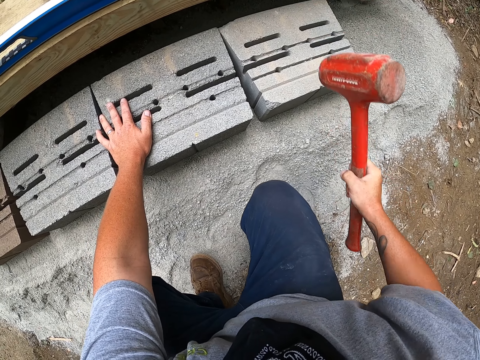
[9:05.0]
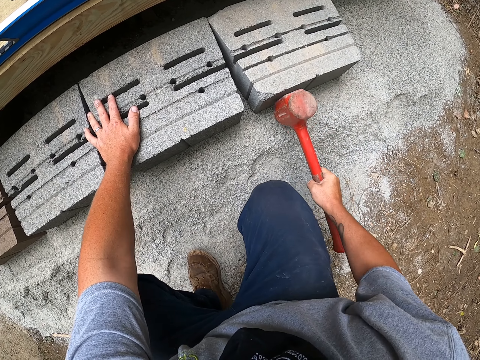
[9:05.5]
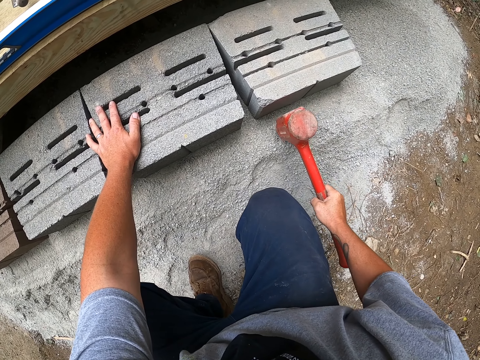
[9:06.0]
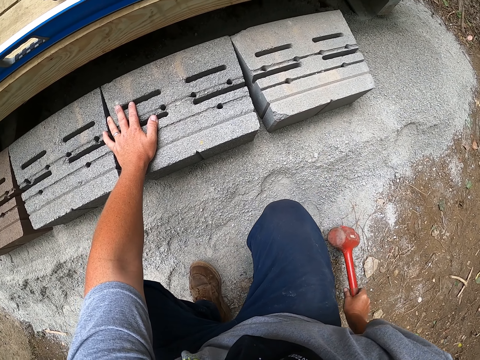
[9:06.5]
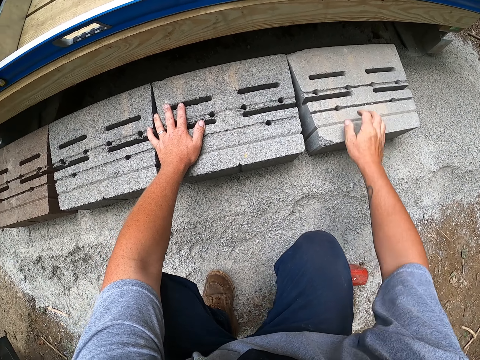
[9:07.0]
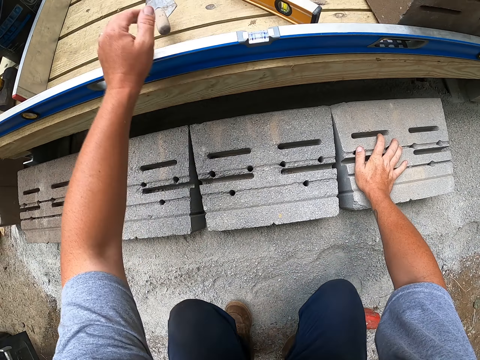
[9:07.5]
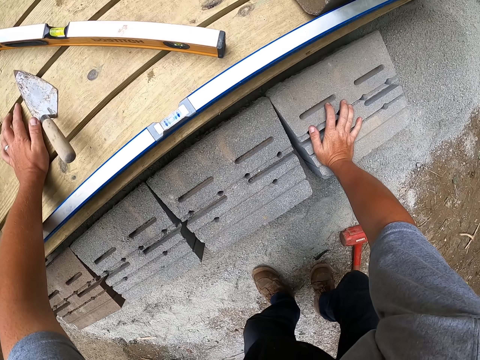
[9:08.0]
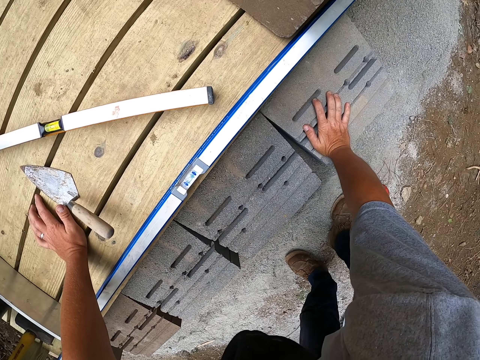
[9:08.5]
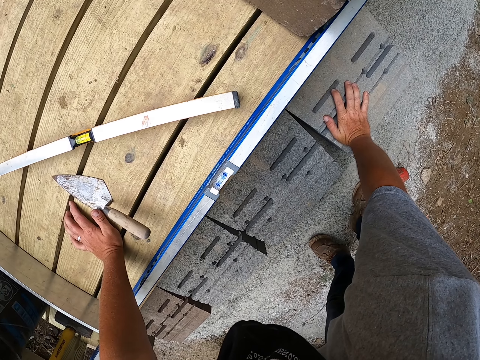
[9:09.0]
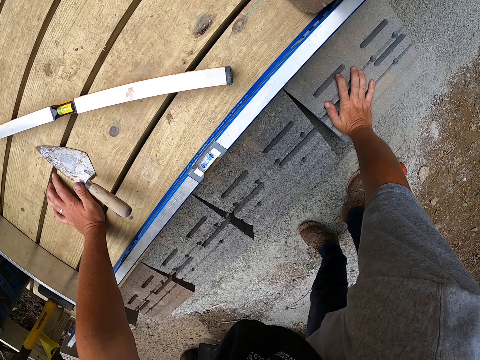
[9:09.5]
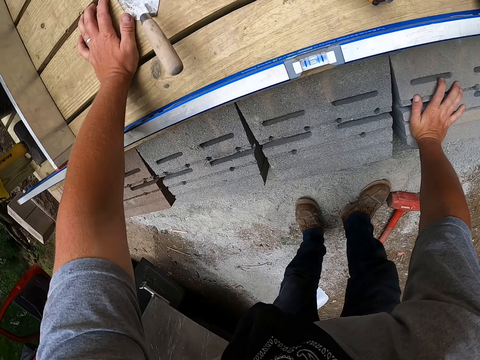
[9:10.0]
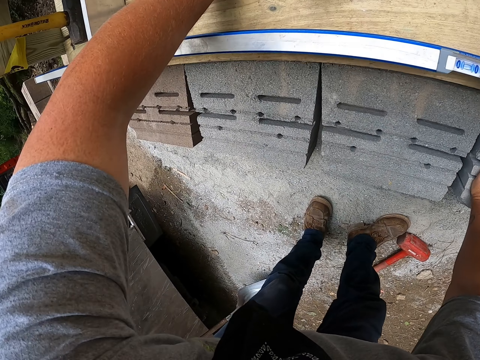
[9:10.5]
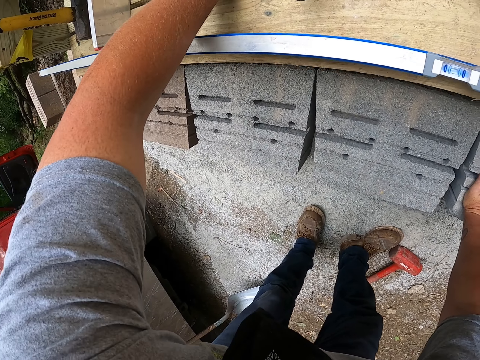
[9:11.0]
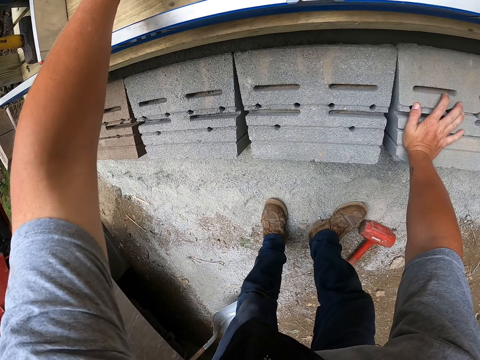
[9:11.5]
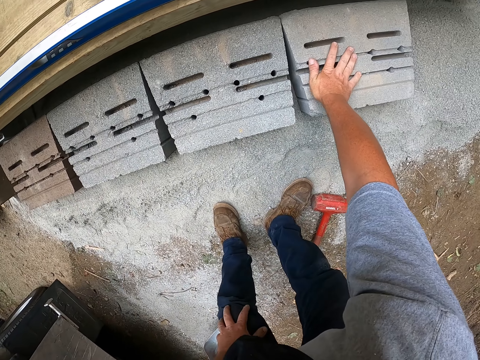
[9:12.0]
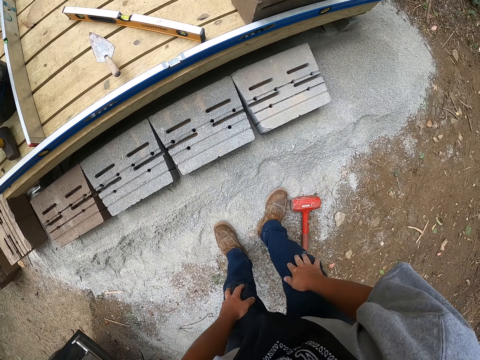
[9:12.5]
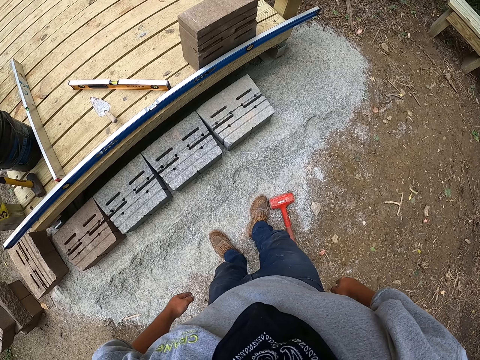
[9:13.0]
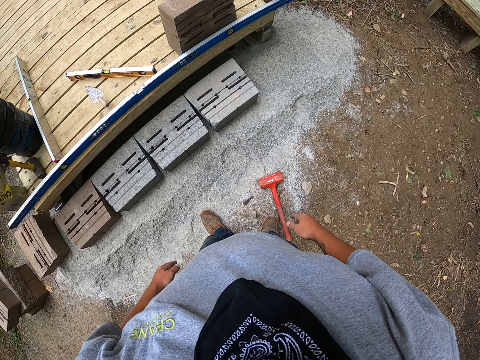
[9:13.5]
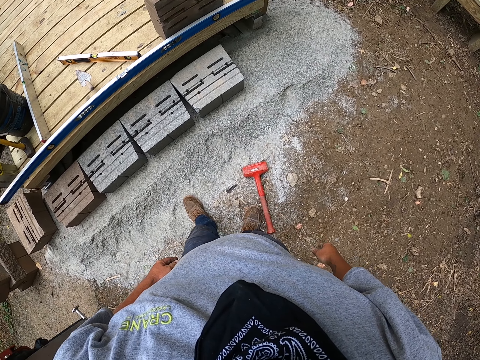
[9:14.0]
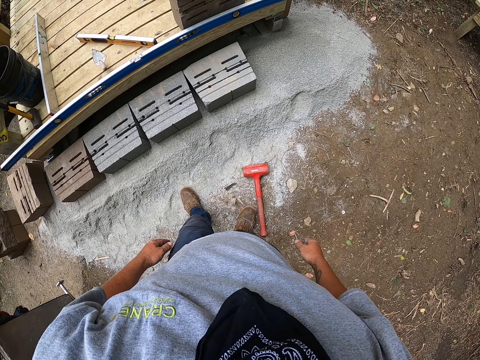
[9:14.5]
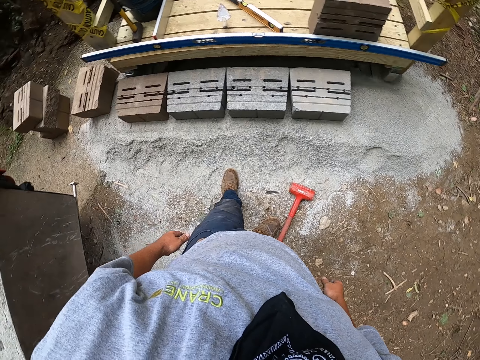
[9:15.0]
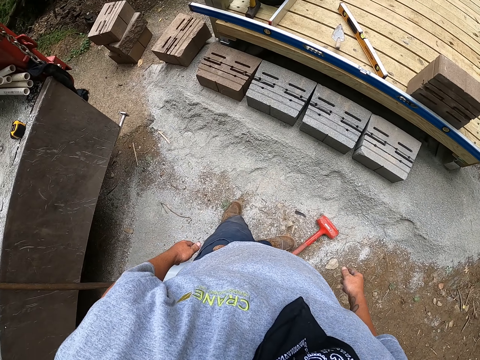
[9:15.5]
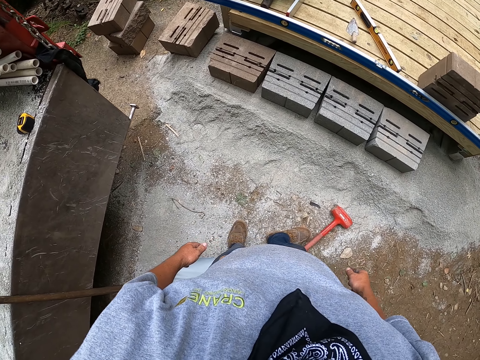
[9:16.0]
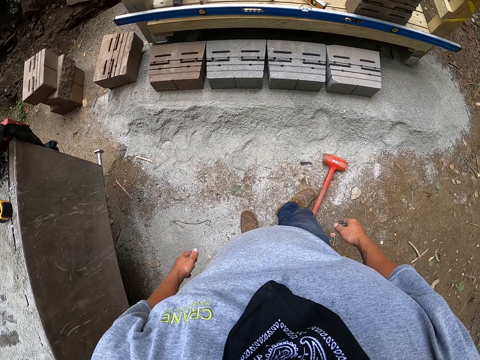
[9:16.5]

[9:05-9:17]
The camera wearer puts the hammer on the ground. They turn around the construction area. They stand.

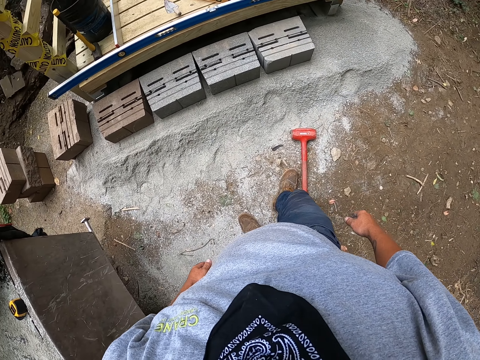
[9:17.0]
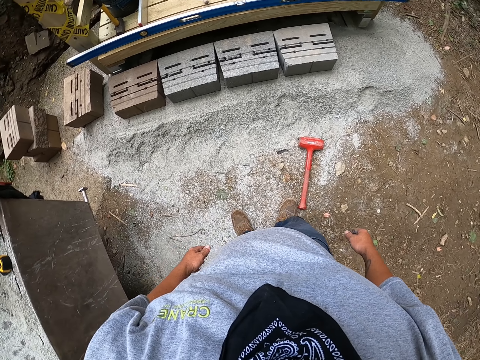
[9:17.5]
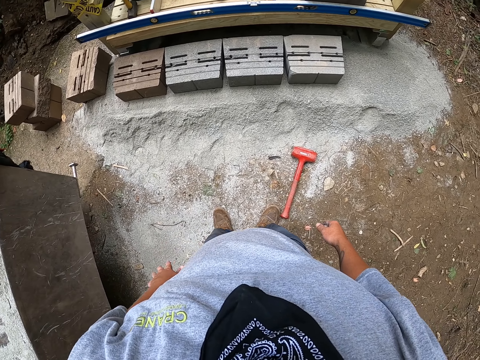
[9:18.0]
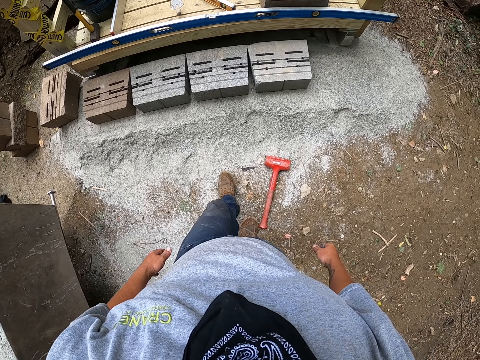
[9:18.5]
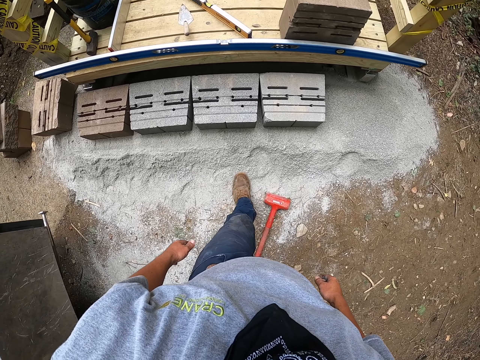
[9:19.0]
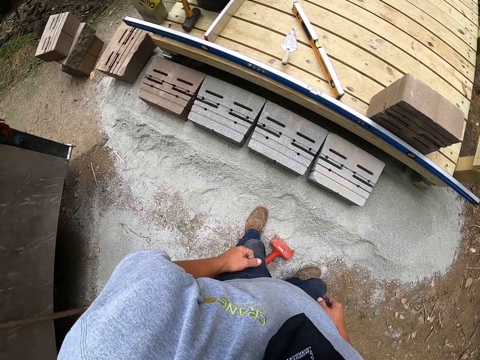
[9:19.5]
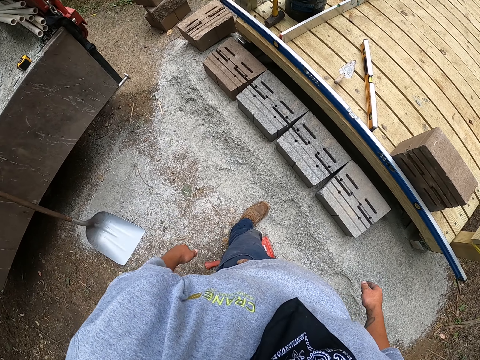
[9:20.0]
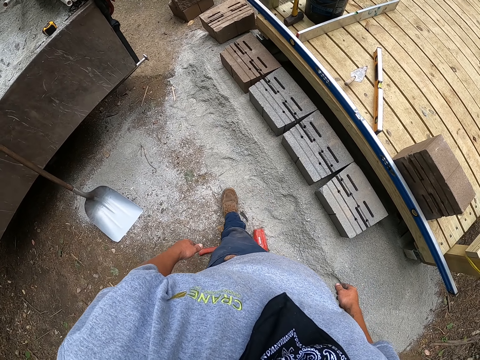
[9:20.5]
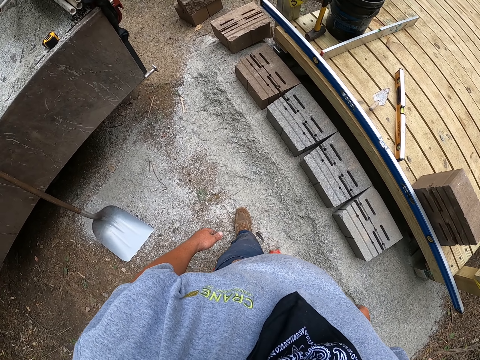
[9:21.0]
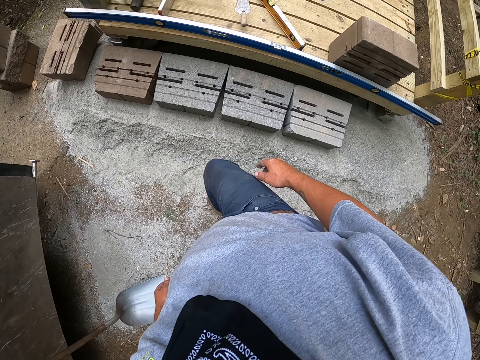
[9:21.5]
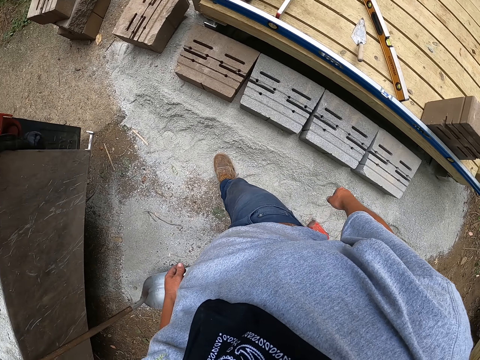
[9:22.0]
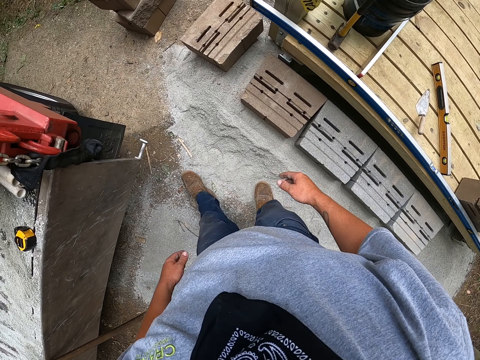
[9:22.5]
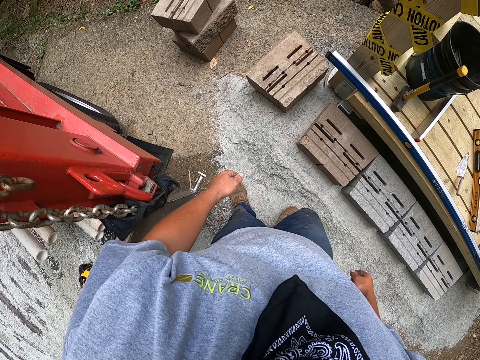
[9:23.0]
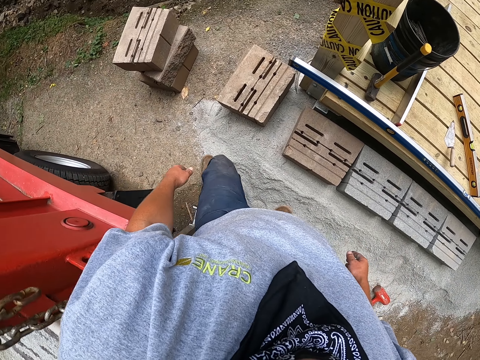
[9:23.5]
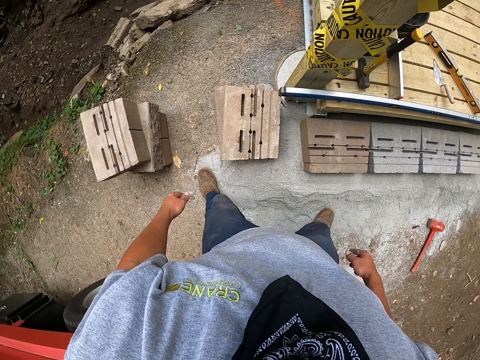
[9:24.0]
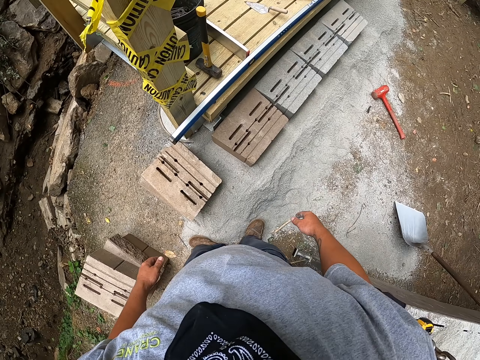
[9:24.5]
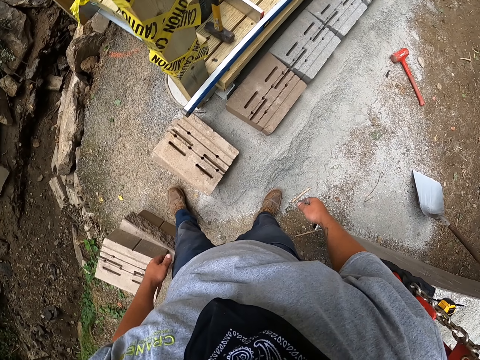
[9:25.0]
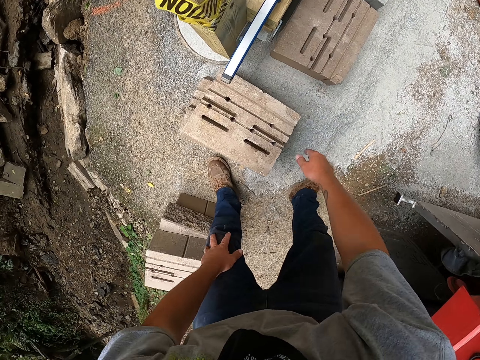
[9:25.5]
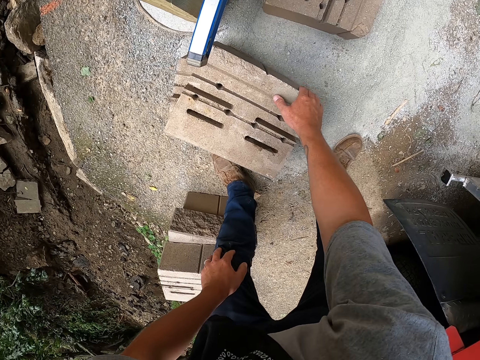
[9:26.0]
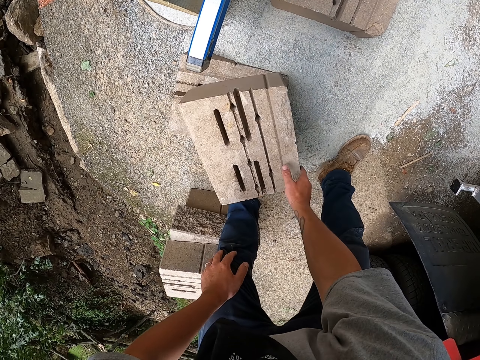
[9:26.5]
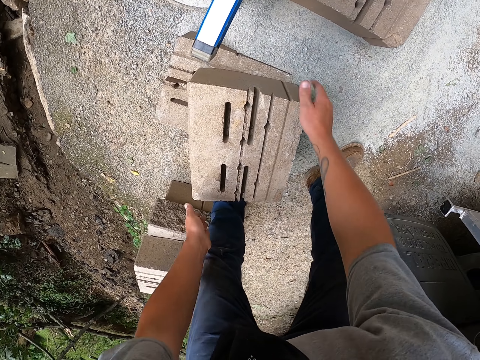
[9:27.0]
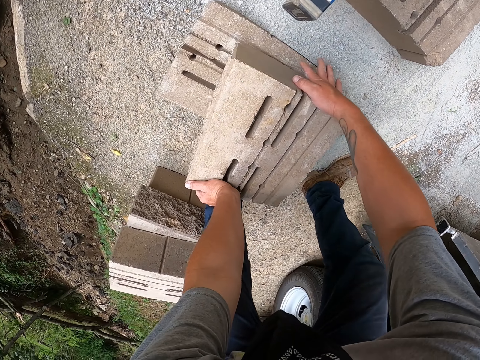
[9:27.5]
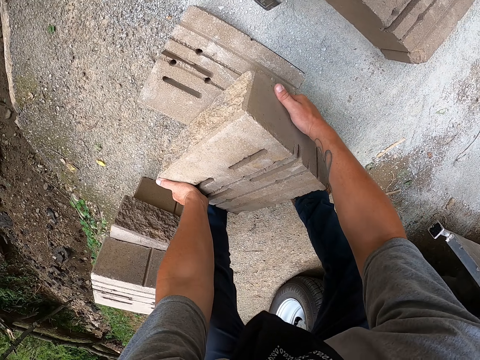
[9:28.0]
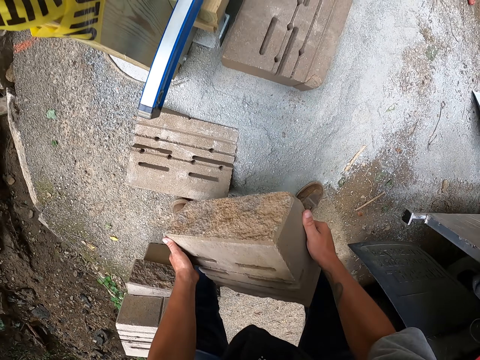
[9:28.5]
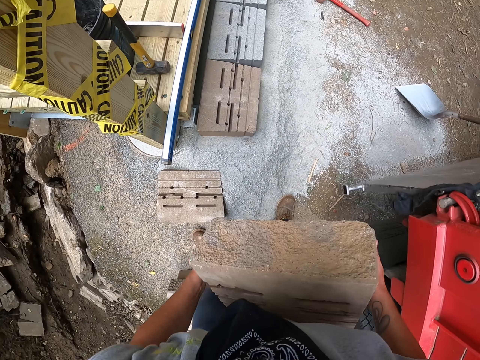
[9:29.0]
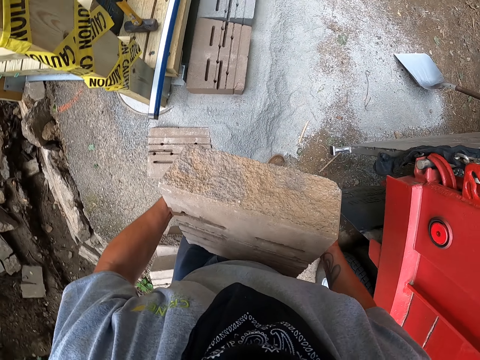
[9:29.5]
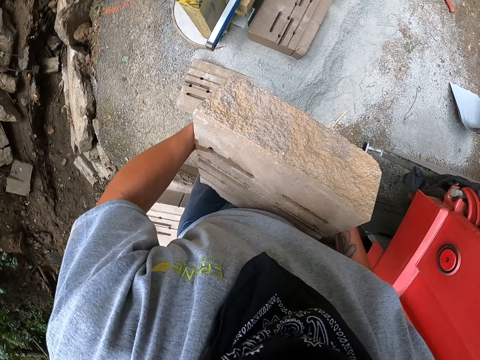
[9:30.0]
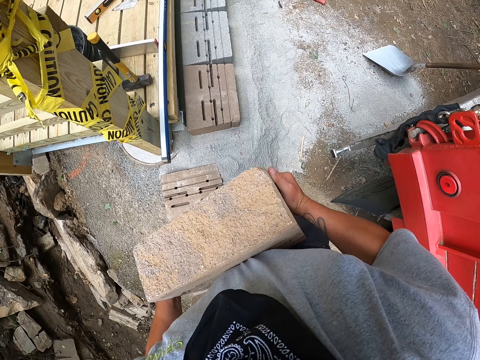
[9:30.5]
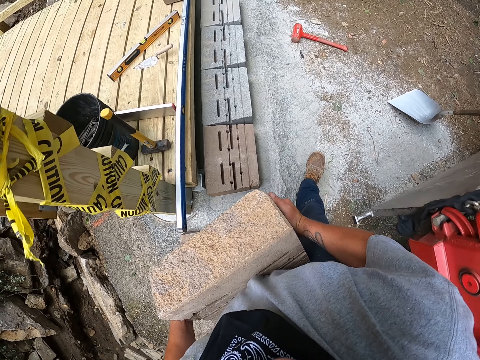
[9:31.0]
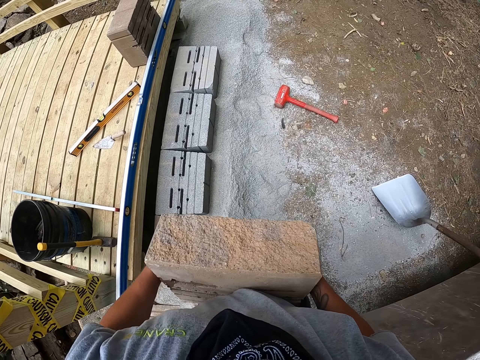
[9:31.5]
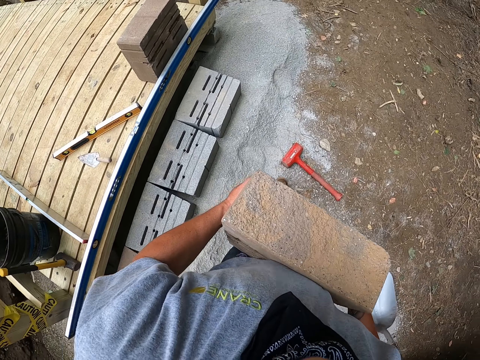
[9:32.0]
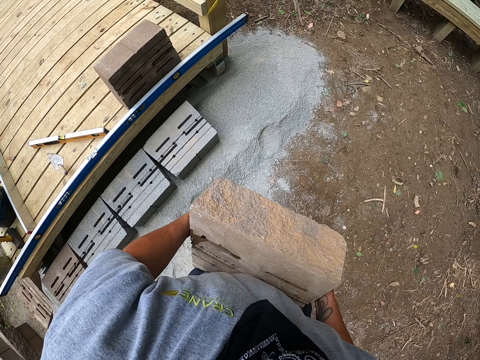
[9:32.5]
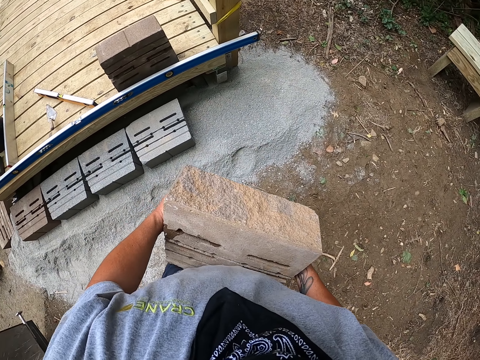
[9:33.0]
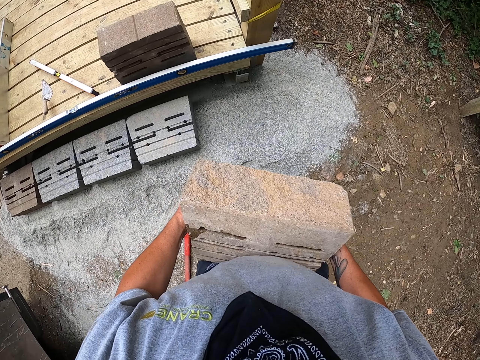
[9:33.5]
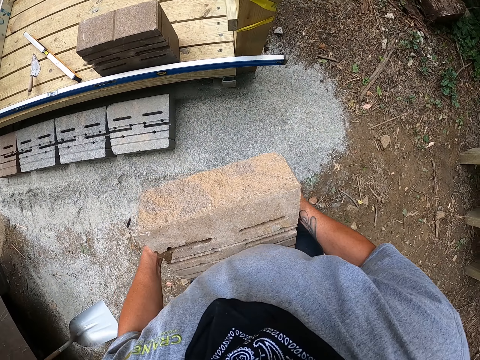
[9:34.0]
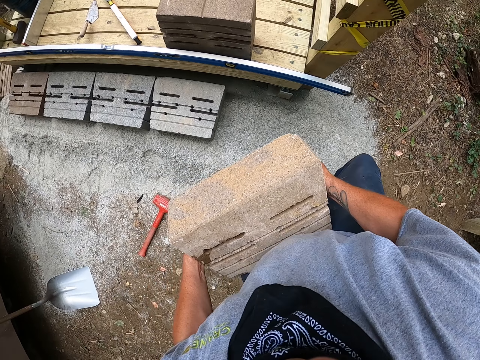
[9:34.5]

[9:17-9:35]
The camera wearer walks. They pick up the concrete block. They walk around the building.
